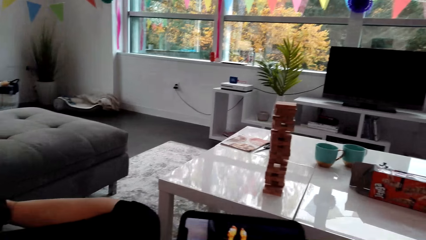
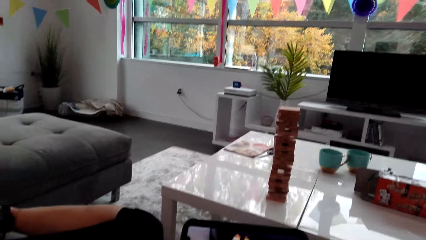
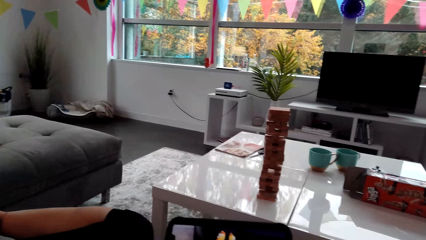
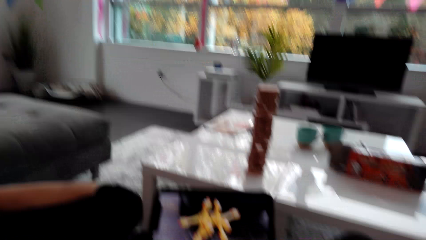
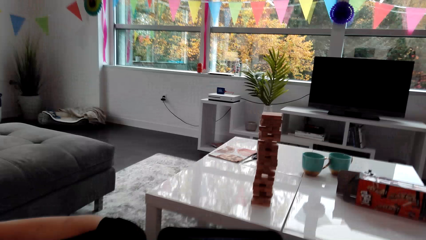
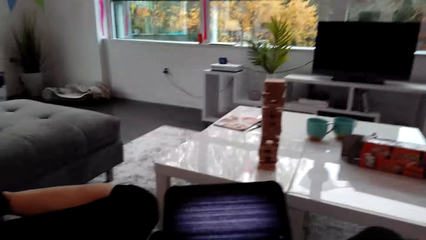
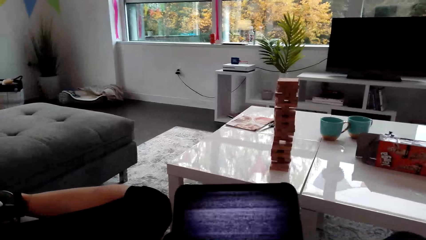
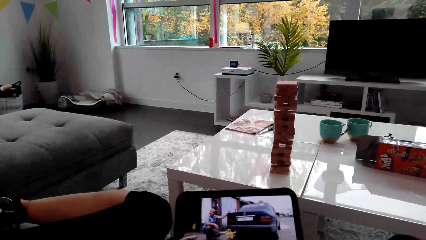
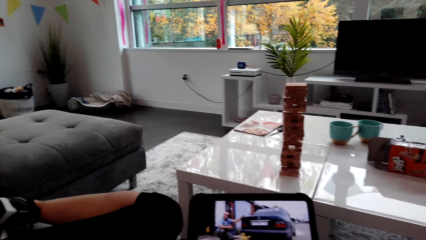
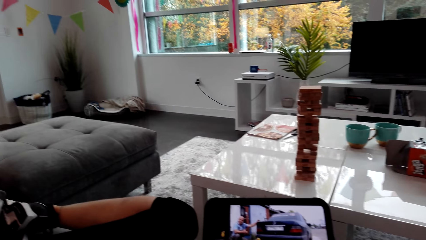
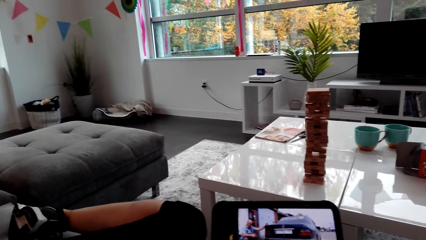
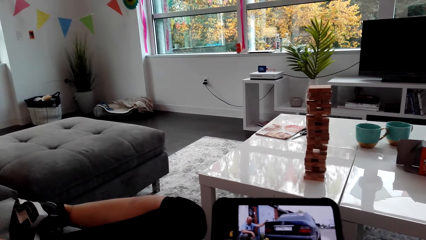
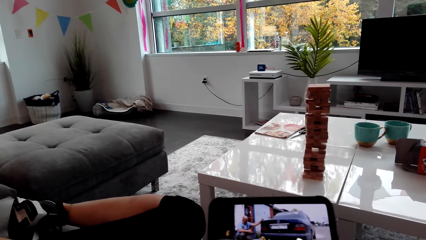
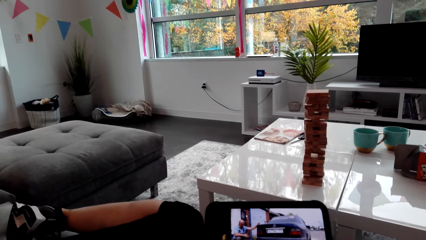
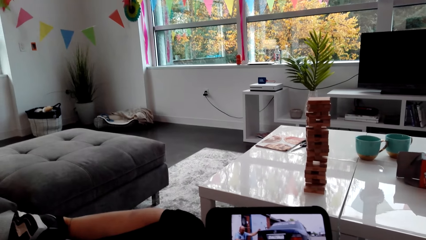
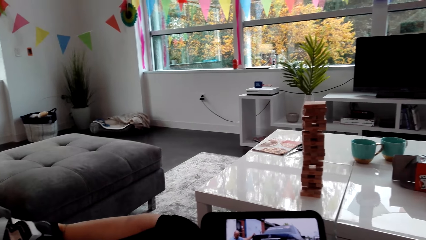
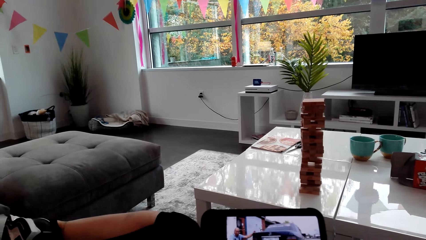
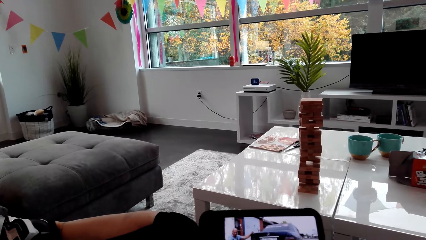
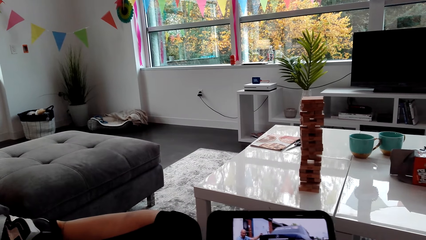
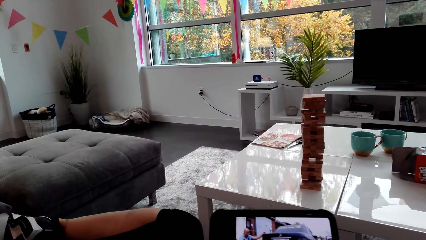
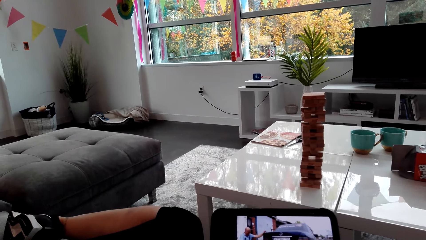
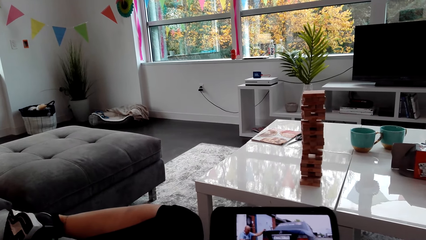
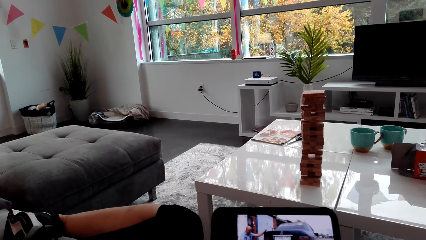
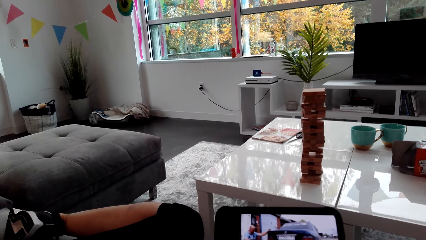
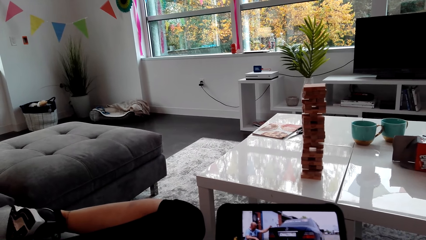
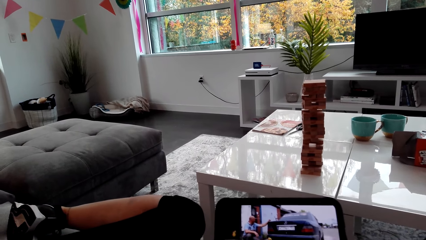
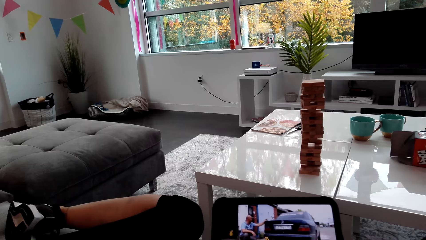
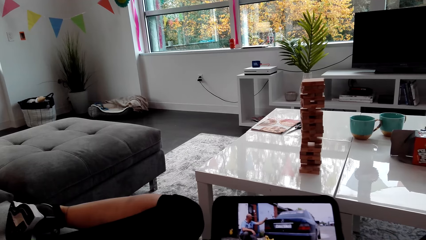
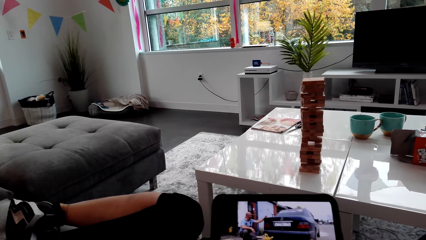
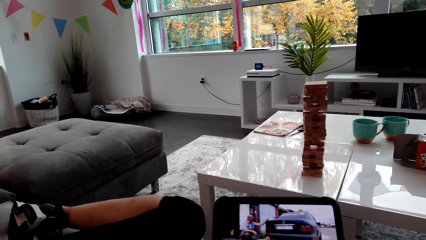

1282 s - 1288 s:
A lady watches the phone. The camera wearer watches the phone.

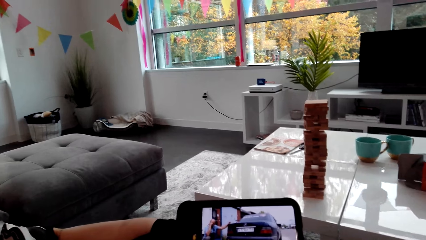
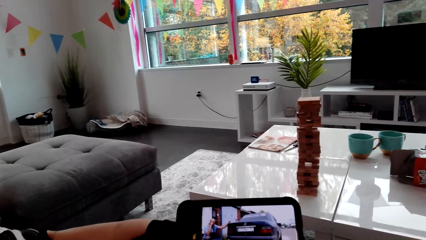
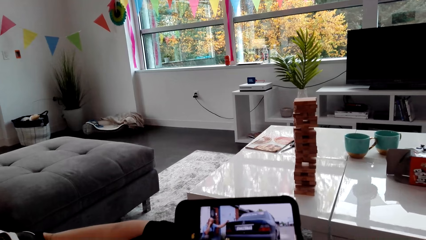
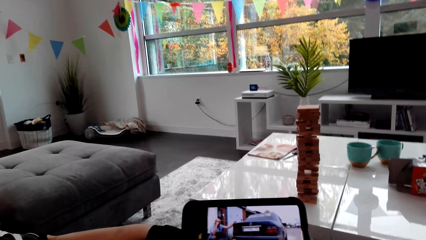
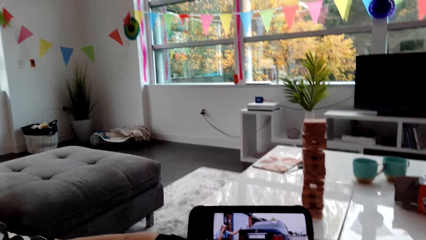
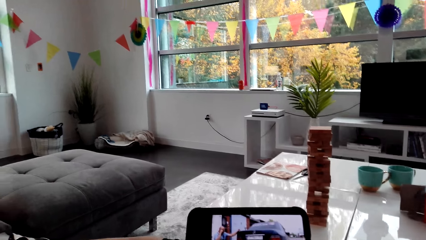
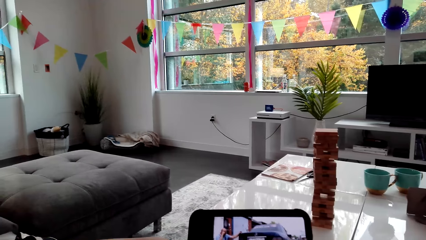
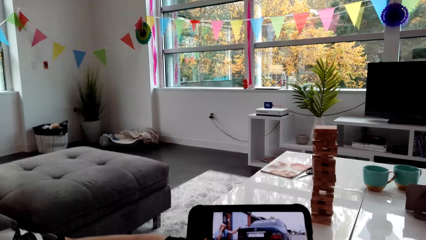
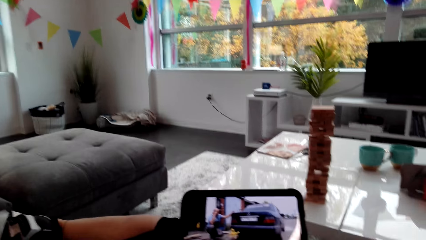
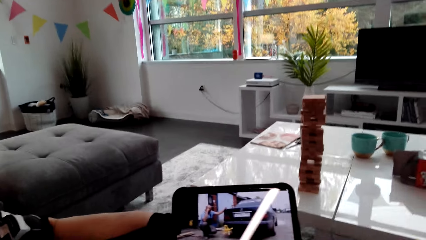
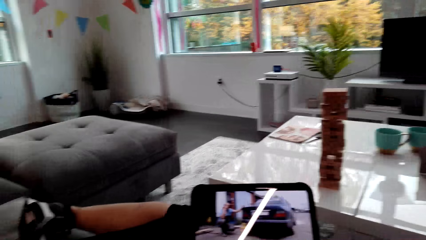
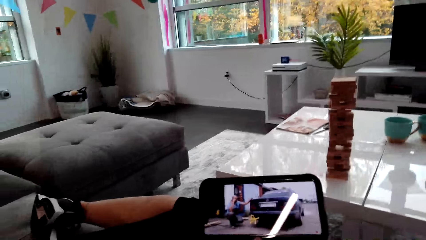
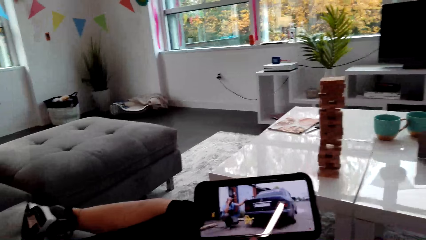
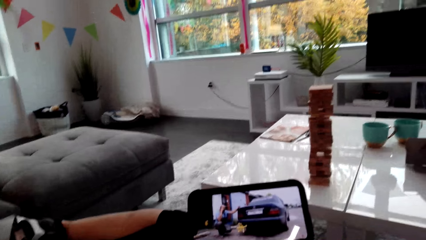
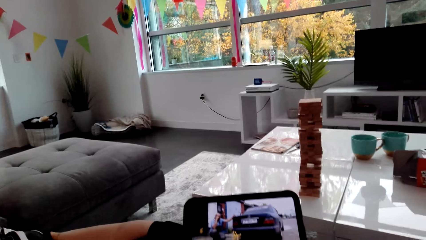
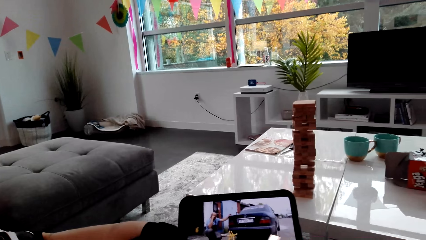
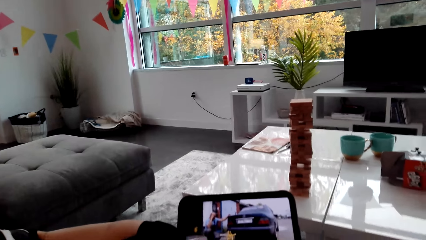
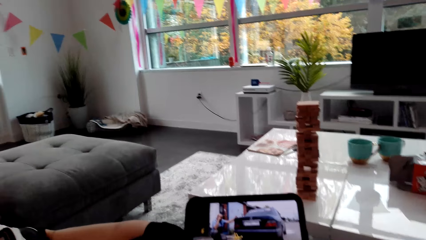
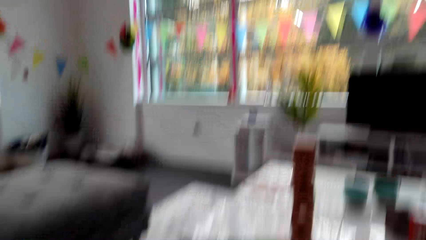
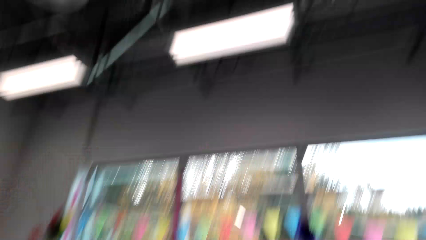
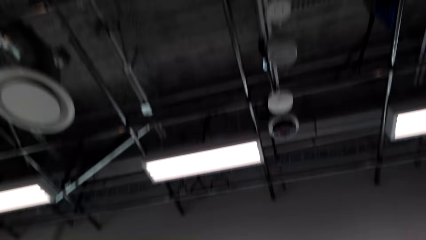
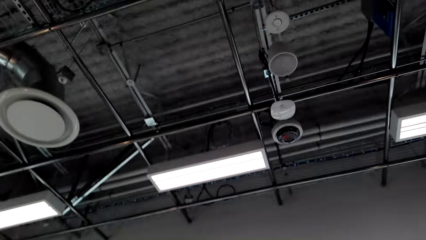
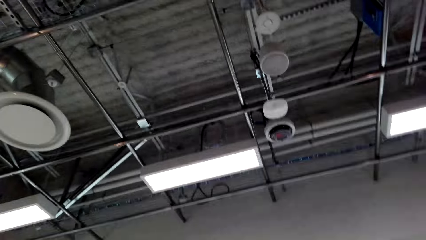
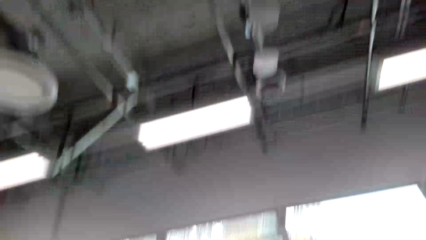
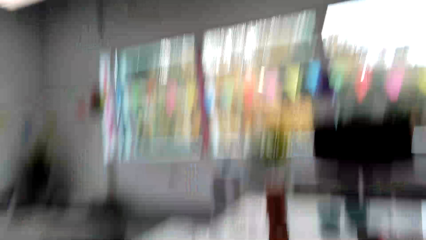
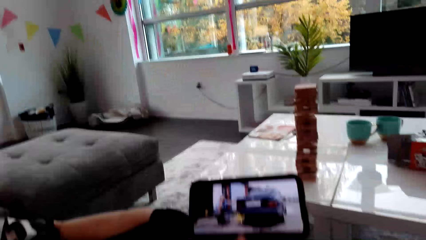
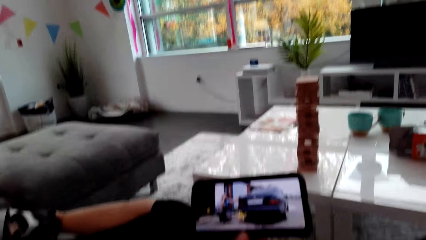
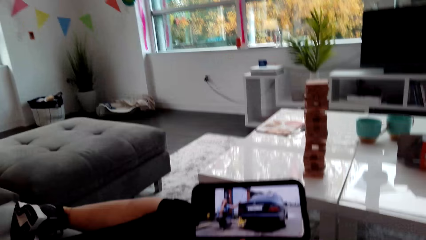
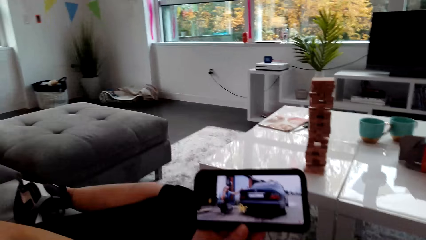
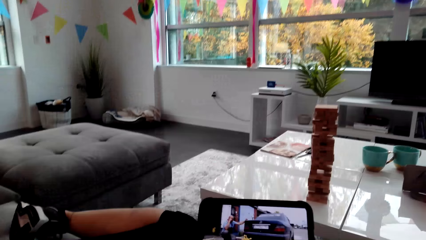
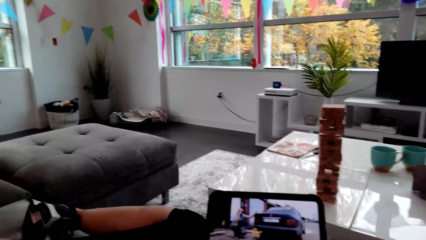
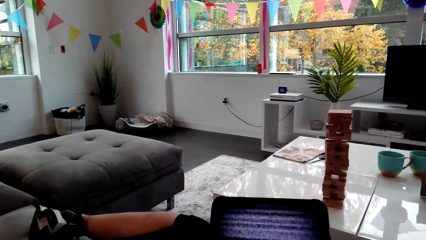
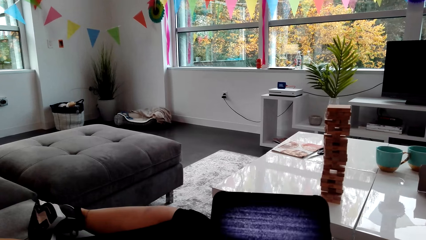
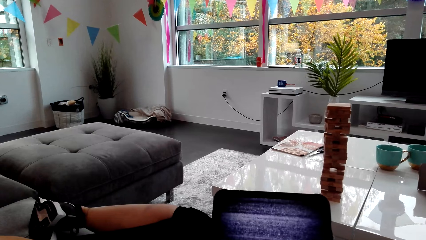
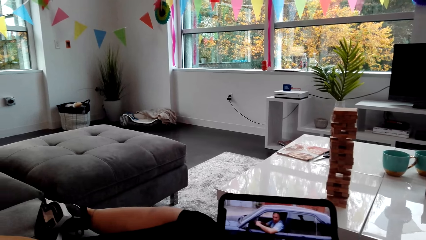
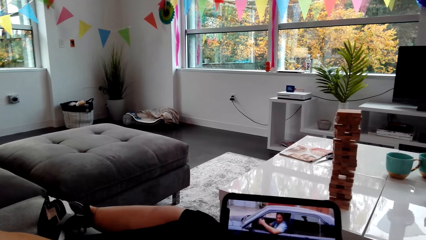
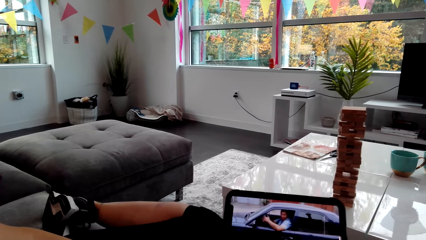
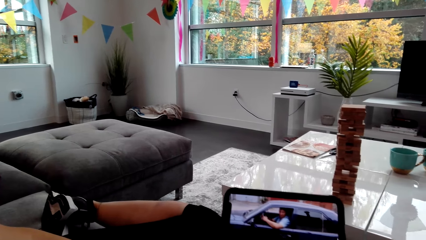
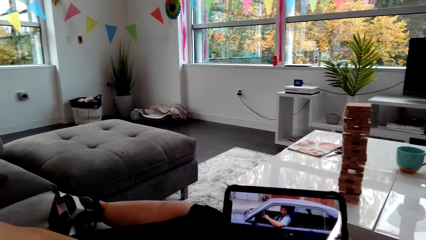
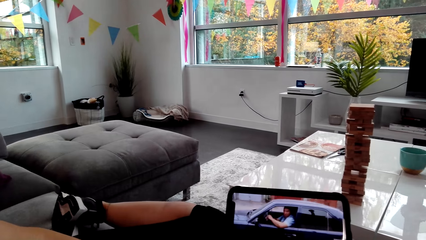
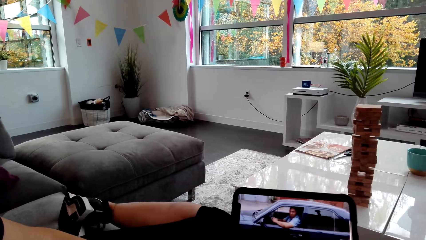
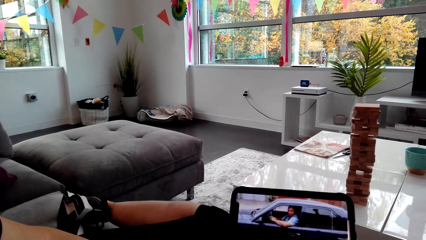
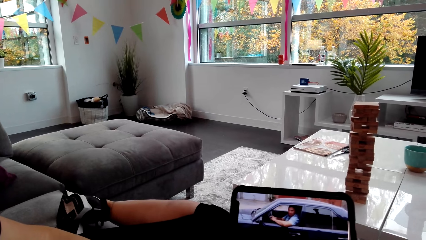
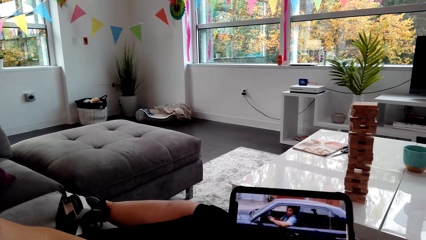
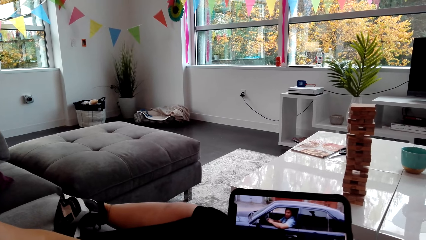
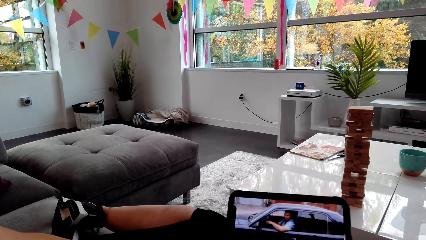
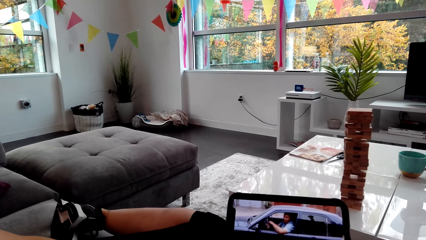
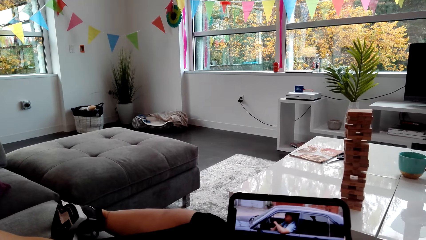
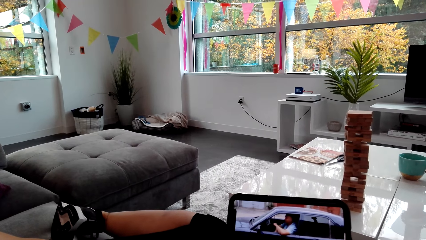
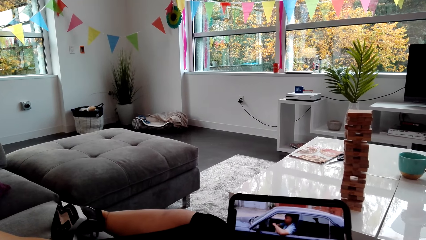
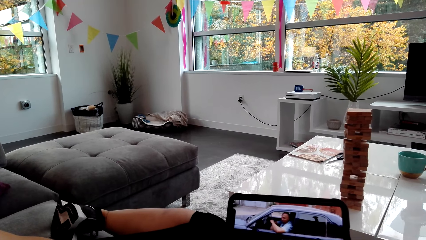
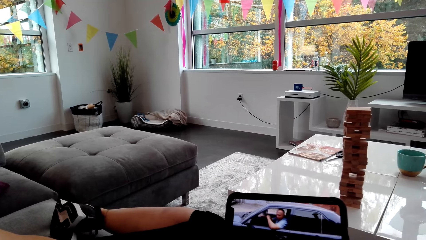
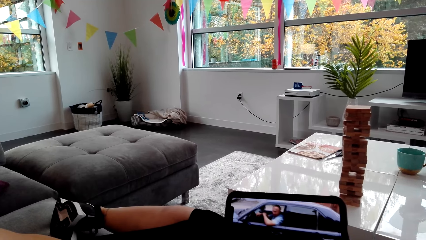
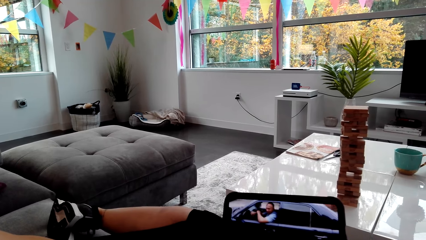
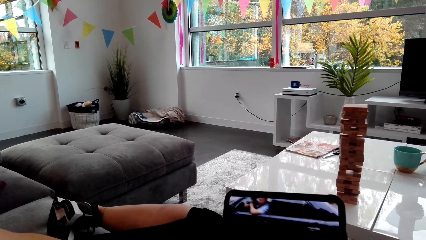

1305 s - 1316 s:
The camera wearer looks at the roof. They watch the phone. A lady watches the phone. The camera wearer looks at the roof. They watch the phone. The lady watches the phone.
